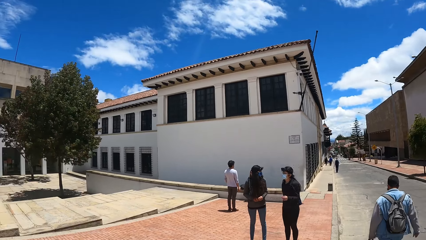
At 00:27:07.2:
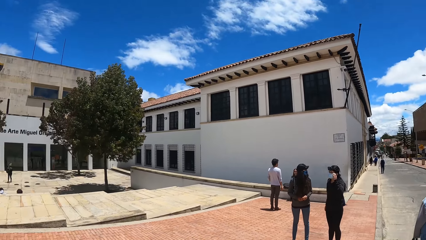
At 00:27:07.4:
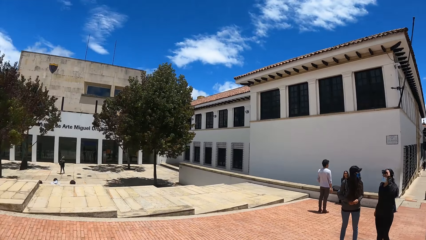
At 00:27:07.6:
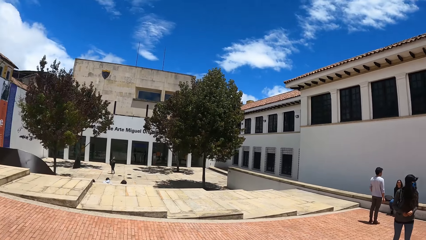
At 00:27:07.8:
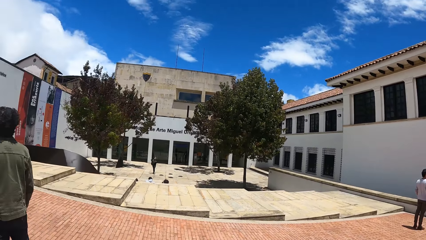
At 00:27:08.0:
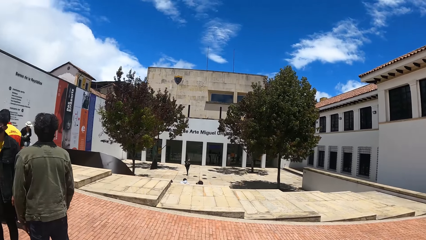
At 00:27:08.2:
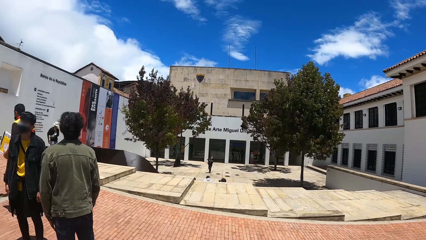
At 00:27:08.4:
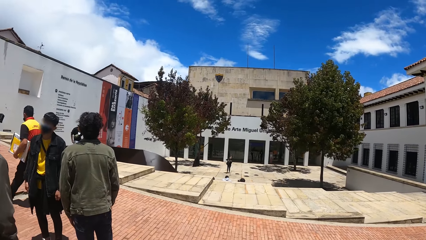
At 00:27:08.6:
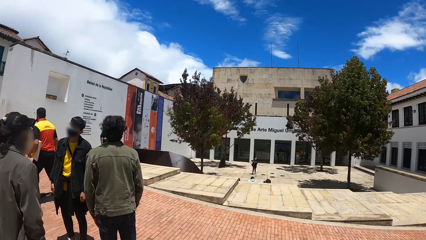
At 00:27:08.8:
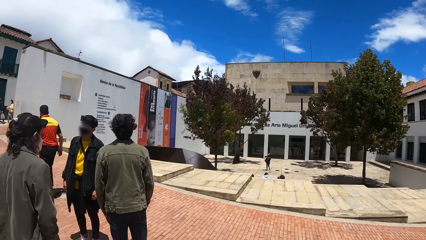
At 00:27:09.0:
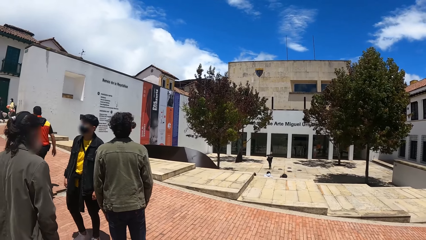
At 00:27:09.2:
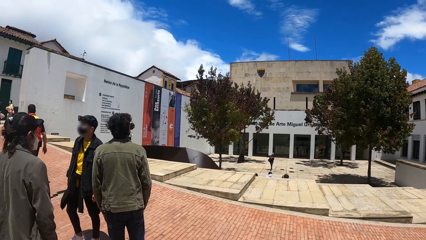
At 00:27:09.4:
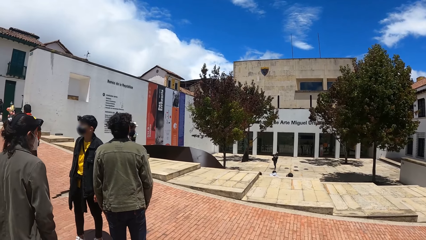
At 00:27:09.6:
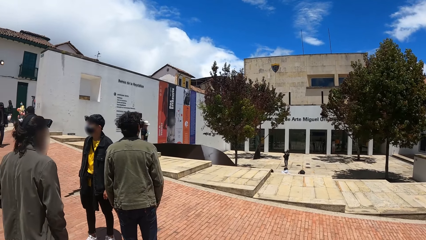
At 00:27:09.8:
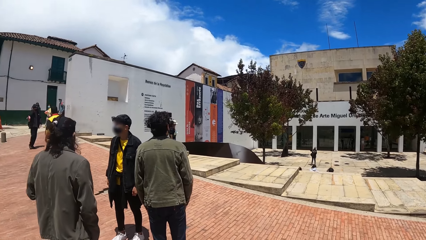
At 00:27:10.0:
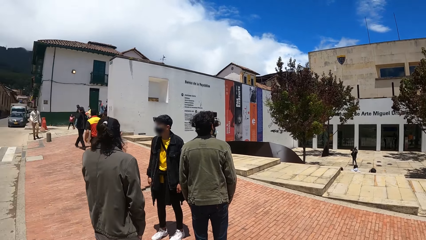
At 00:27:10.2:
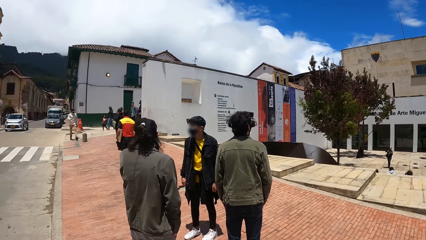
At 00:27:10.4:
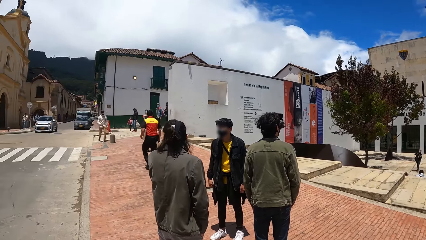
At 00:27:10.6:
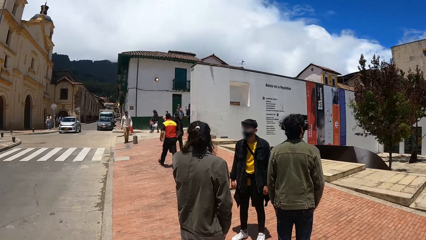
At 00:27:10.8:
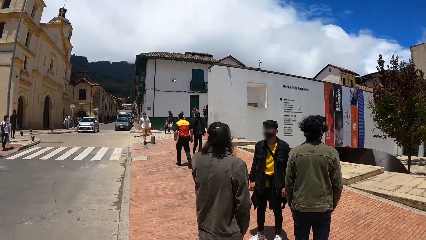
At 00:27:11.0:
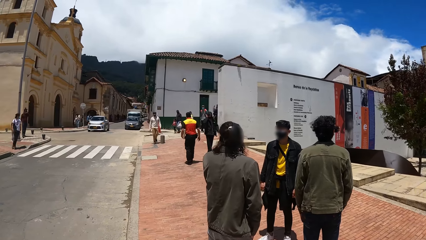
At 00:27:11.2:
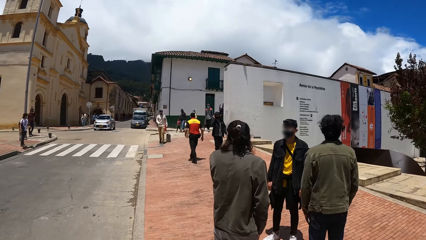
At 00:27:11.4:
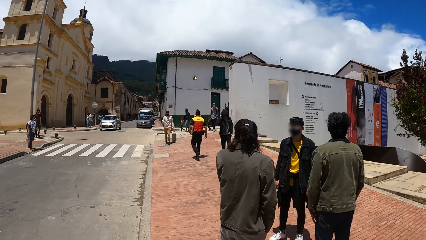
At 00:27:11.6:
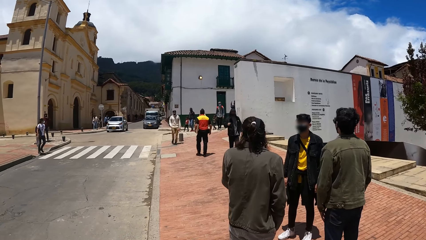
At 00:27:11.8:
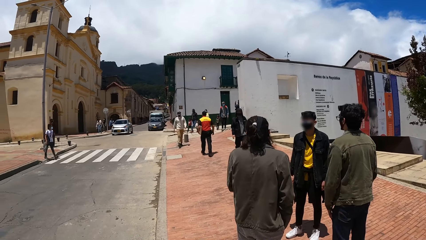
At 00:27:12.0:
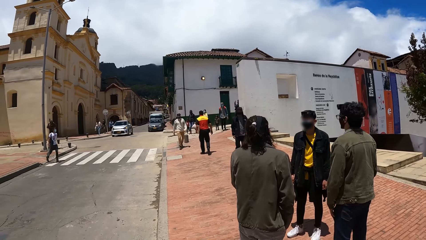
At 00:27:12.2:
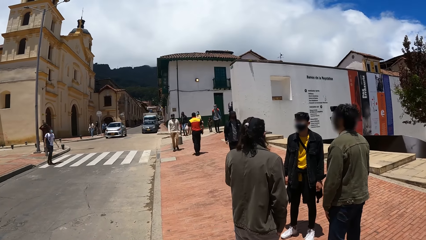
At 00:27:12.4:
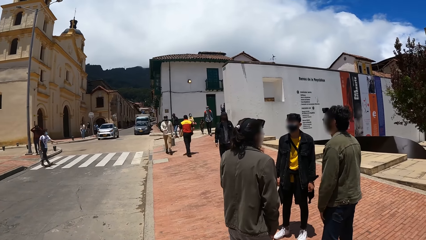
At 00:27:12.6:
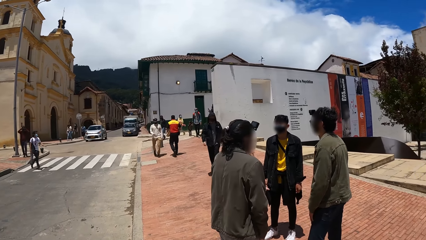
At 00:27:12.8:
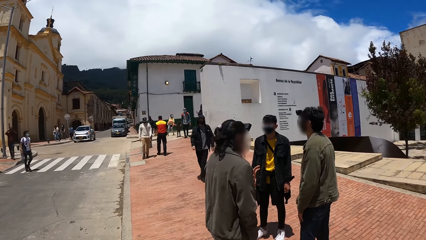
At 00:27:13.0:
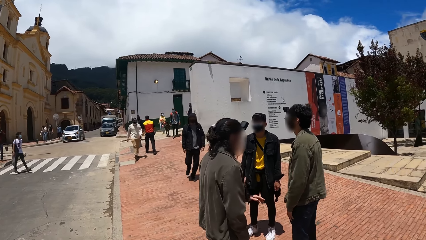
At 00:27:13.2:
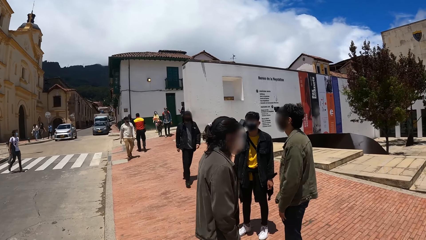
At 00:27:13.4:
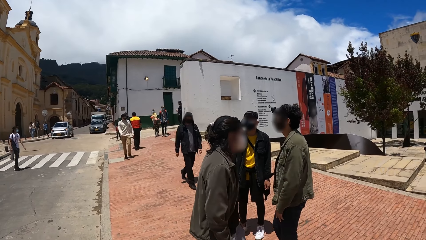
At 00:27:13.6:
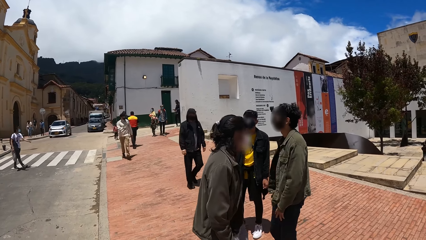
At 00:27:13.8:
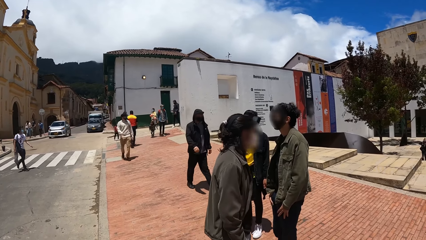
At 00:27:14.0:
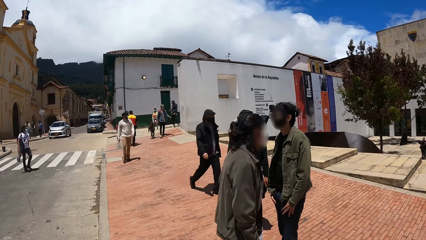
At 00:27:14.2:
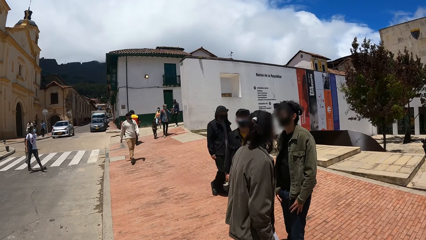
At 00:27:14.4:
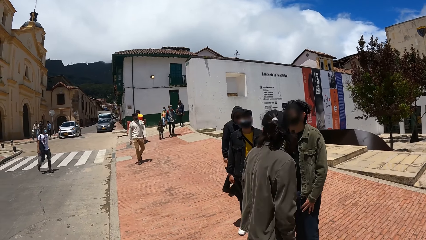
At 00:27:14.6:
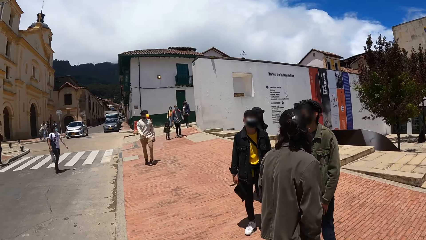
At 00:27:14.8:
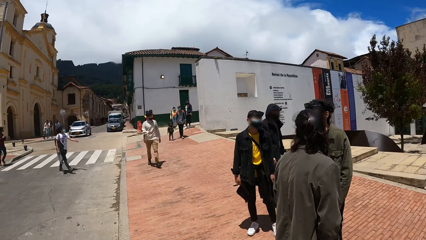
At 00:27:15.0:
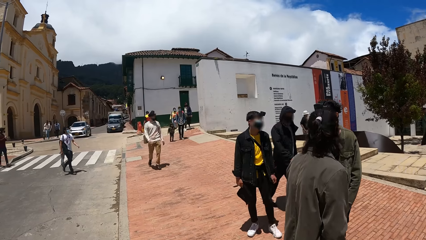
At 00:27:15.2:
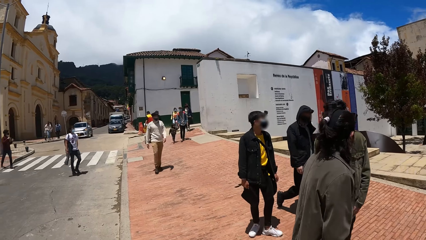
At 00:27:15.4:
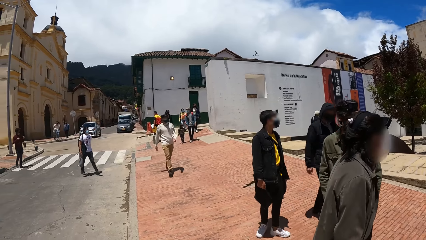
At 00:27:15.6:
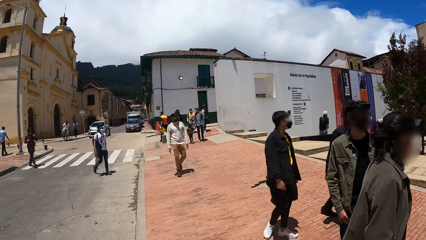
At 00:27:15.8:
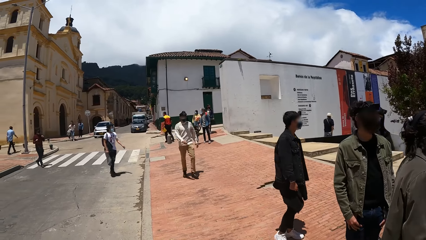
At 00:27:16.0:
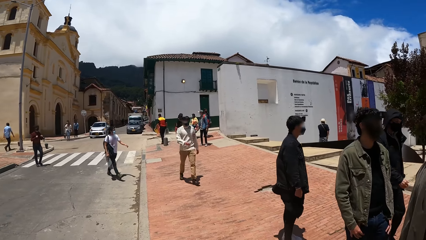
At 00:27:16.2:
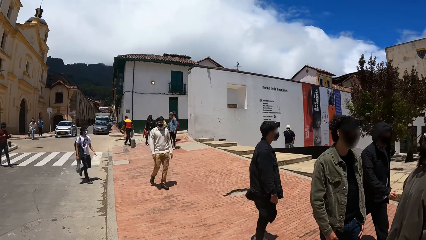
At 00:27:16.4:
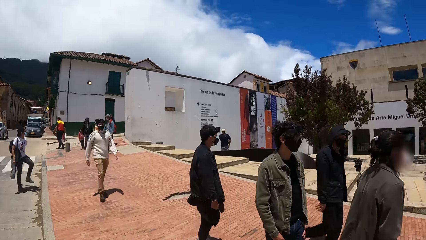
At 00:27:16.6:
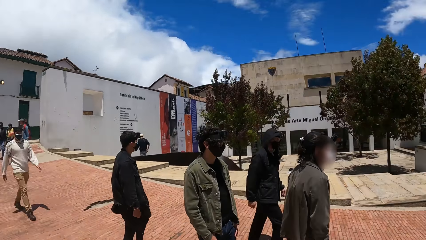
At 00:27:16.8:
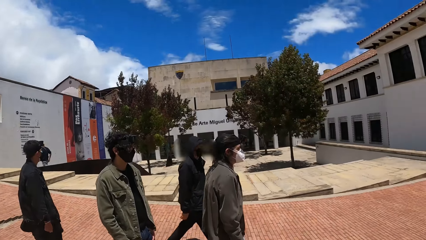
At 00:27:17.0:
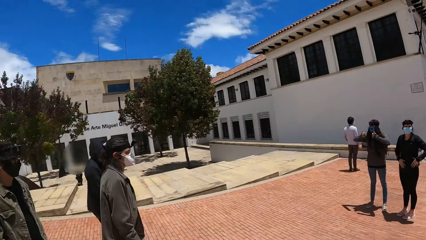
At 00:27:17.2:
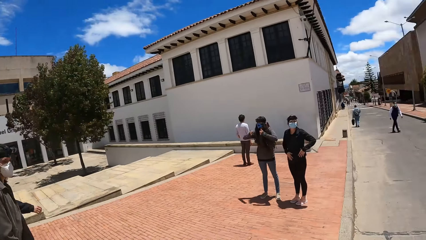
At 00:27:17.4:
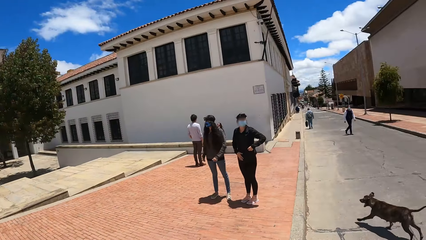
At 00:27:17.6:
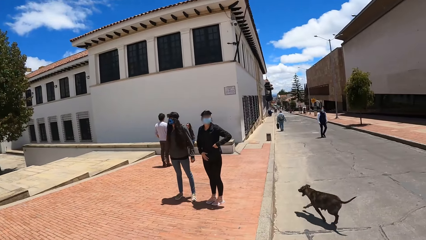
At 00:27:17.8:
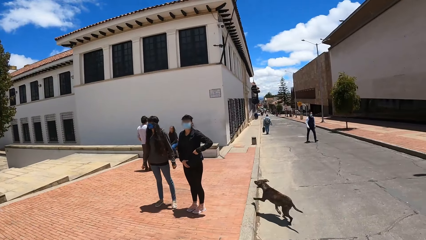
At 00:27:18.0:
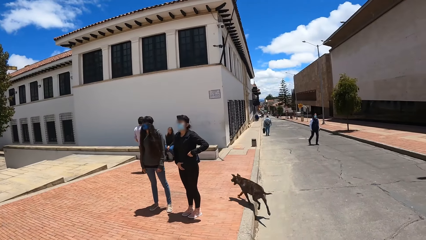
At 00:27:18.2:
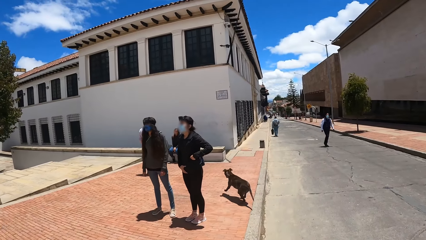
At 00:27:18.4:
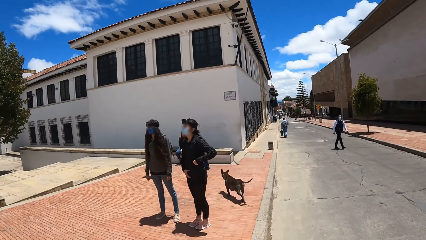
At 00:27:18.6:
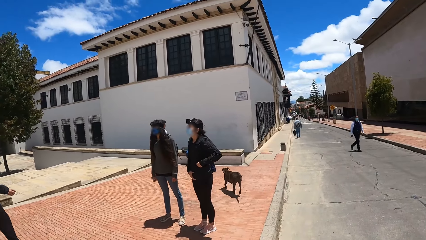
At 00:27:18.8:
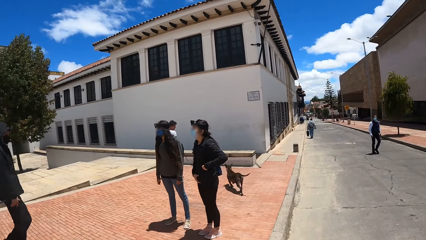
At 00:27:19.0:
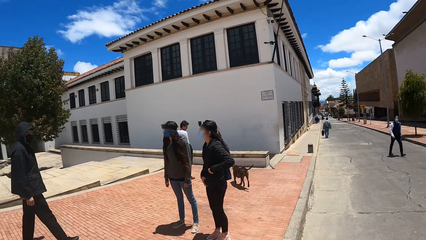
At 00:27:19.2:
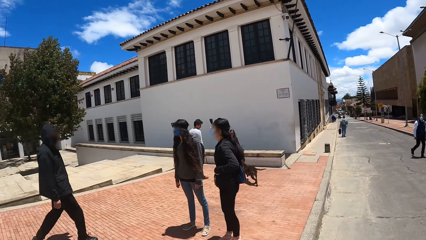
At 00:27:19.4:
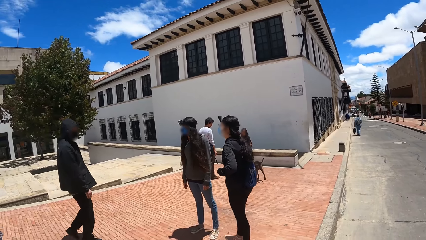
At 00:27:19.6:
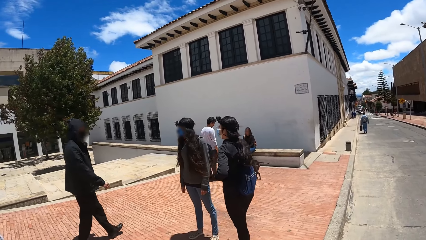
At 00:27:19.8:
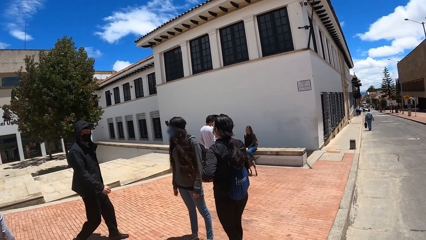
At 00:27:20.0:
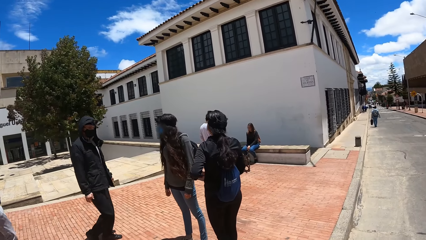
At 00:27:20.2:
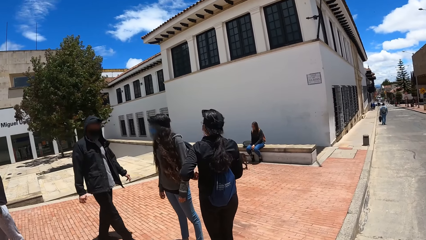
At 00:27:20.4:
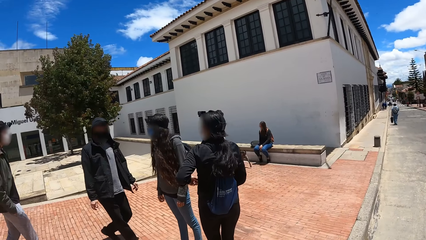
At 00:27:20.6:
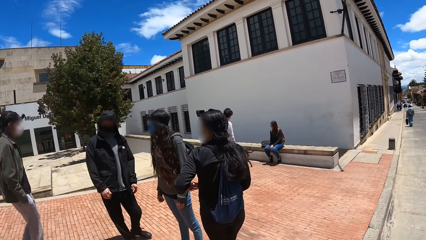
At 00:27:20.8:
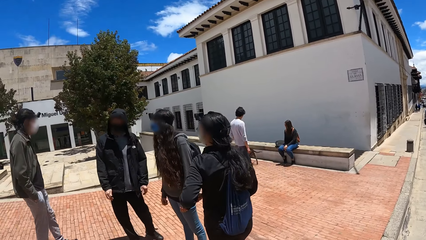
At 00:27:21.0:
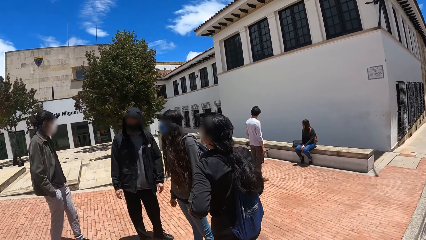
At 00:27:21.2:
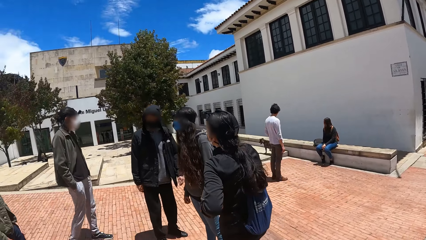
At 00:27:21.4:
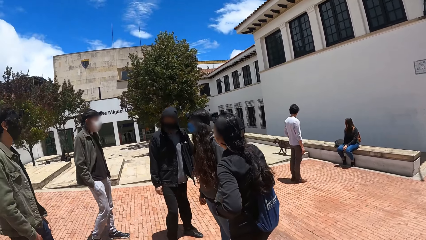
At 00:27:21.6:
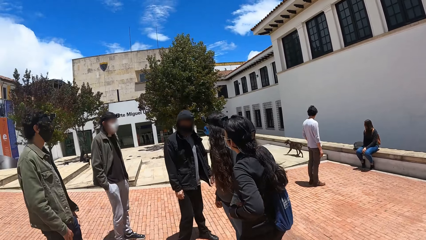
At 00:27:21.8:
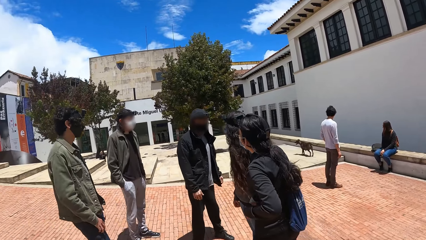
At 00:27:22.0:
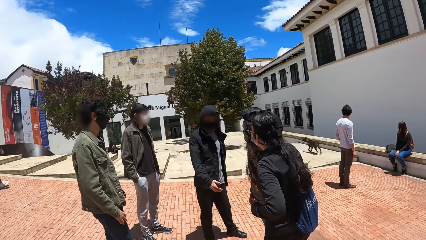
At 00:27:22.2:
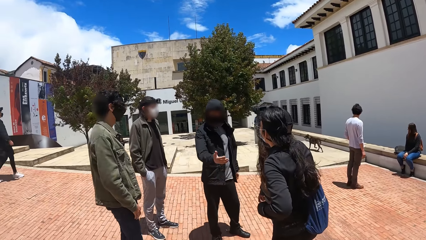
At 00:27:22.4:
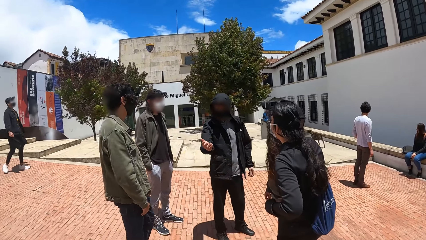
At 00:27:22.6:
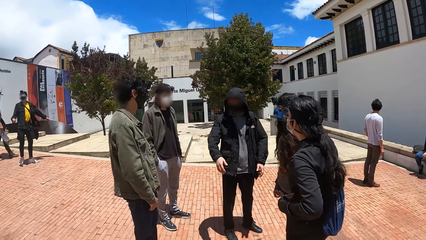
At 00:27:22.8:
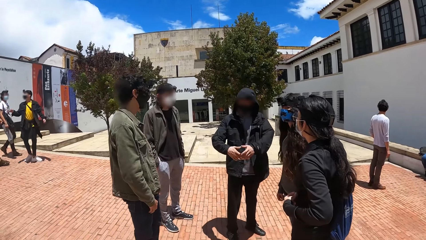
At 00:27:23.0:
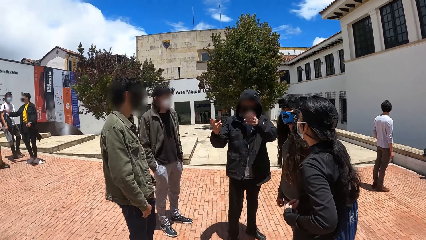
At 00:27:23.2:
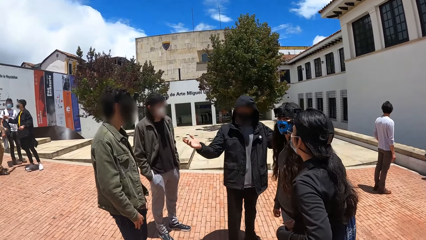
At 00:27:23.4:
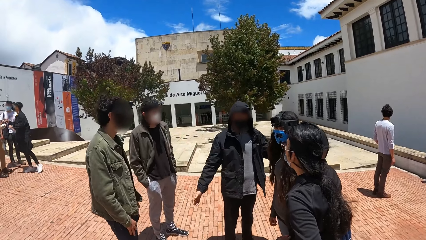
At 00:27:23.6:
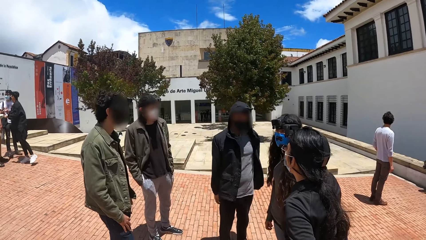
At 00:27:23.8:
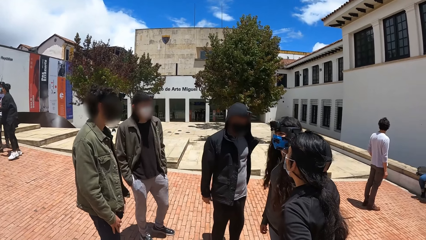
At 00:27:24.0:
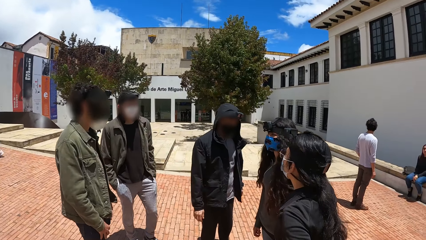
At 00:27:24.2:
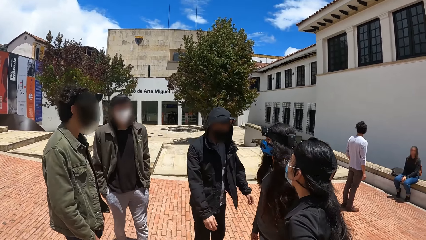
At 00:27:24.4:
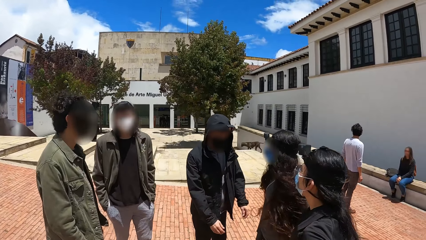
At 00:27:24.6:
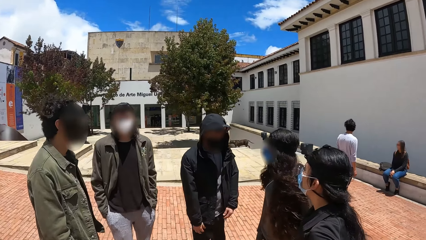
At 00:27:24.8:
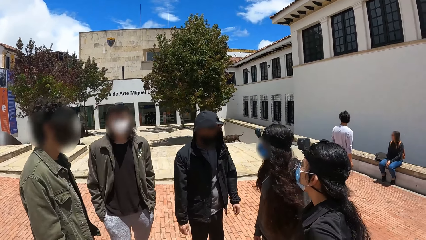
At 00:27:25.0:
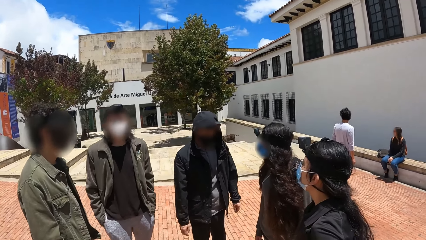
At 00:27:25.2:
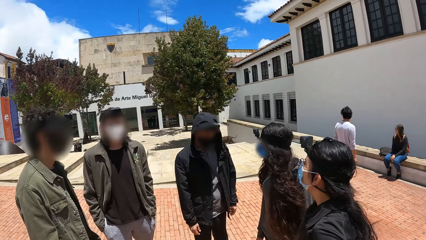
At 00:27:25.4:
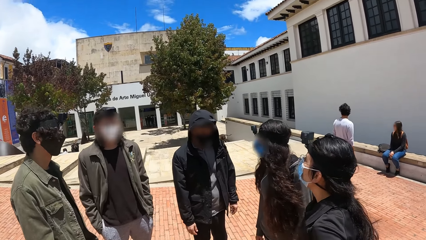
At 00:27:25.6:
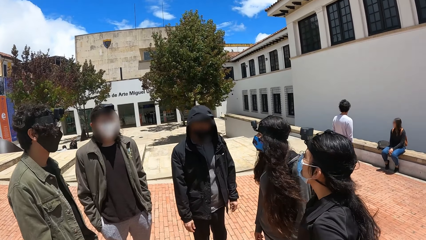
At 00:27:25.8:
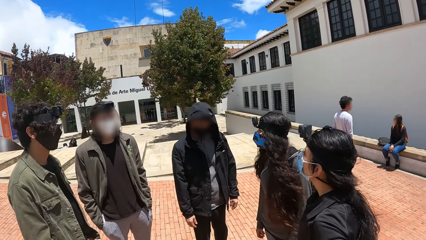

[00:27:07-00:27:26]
The camera wearer walks on the sidewalk. They look at a person. They interact.
